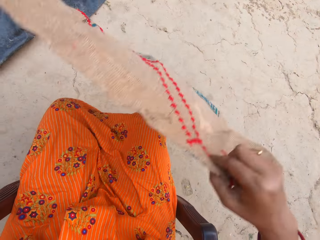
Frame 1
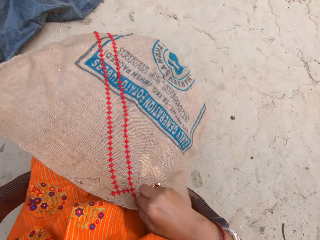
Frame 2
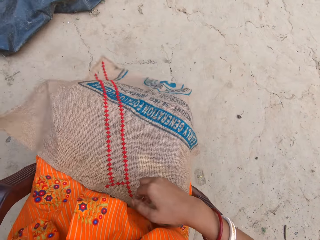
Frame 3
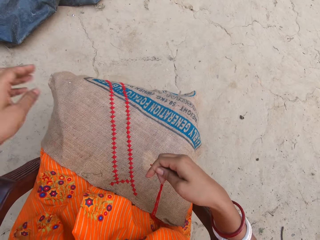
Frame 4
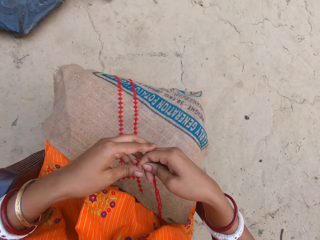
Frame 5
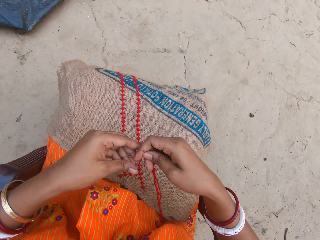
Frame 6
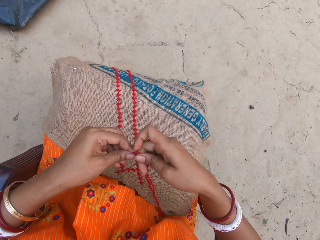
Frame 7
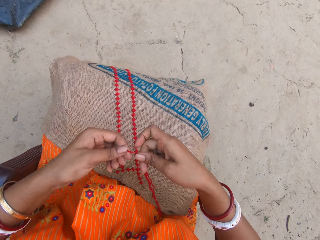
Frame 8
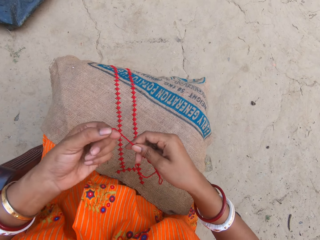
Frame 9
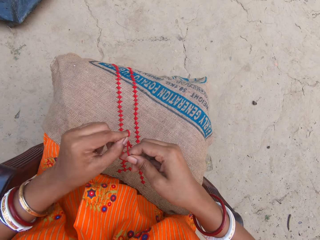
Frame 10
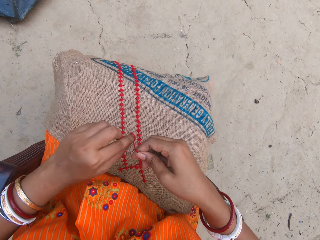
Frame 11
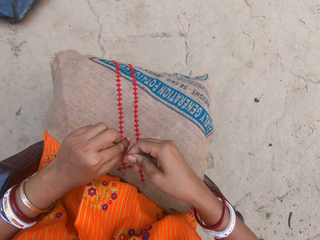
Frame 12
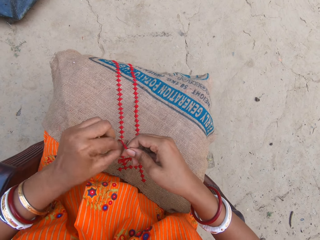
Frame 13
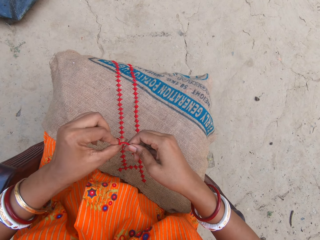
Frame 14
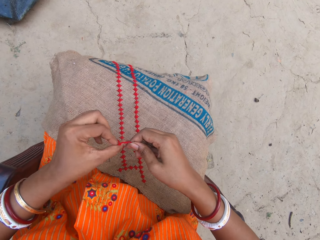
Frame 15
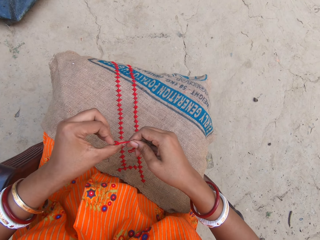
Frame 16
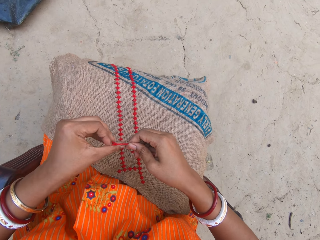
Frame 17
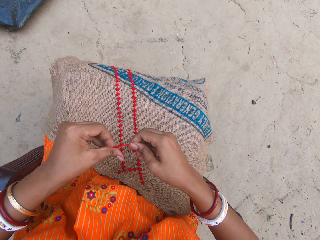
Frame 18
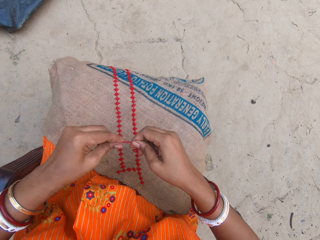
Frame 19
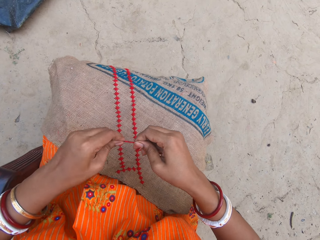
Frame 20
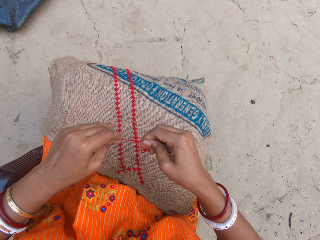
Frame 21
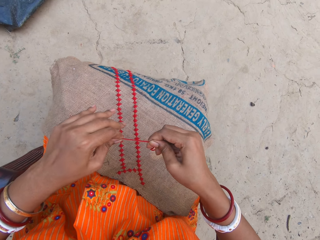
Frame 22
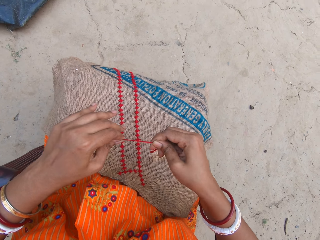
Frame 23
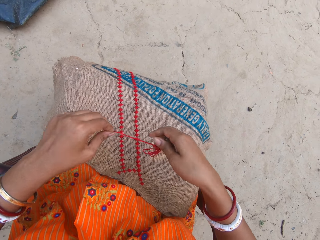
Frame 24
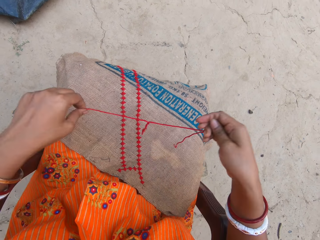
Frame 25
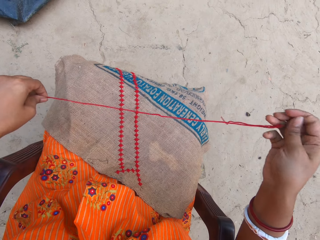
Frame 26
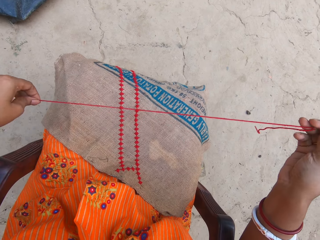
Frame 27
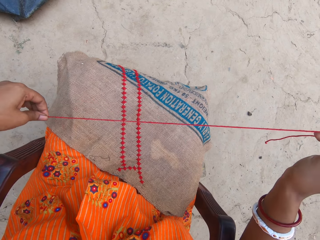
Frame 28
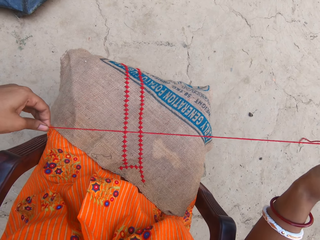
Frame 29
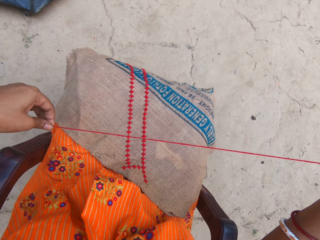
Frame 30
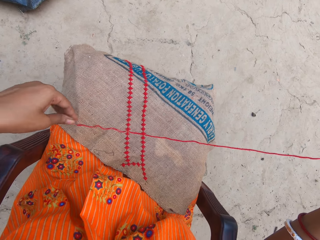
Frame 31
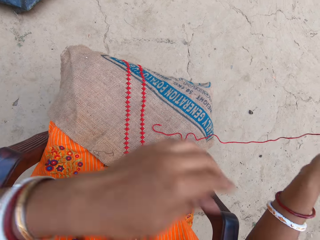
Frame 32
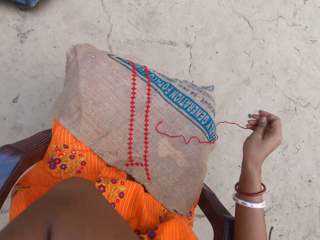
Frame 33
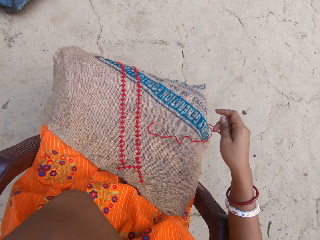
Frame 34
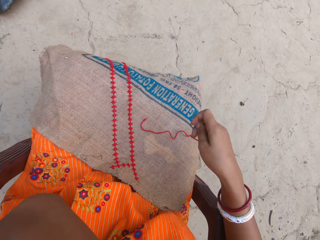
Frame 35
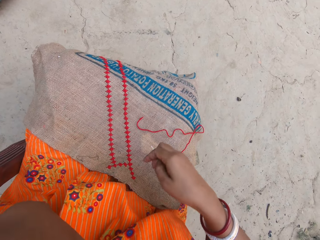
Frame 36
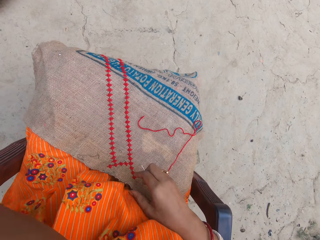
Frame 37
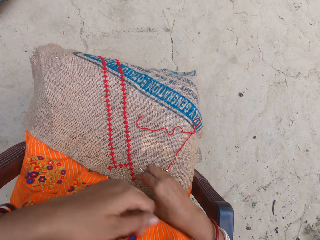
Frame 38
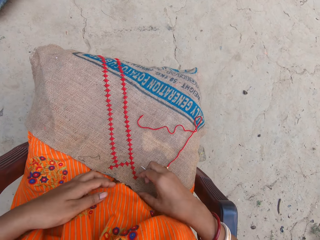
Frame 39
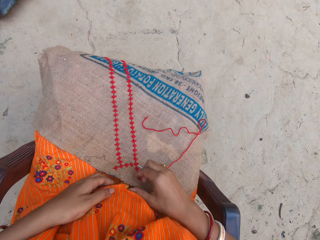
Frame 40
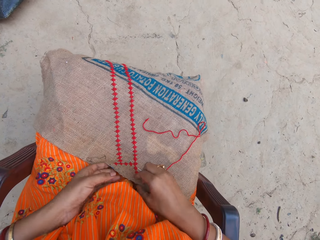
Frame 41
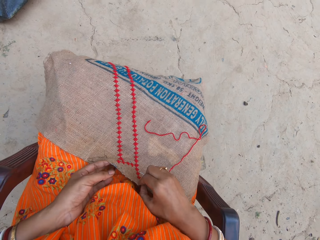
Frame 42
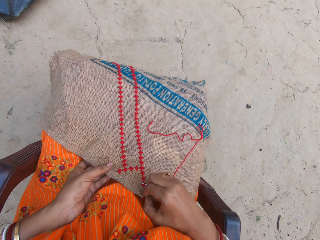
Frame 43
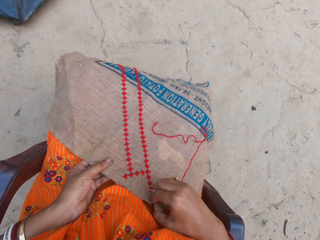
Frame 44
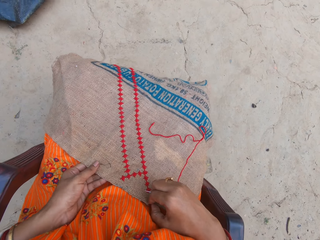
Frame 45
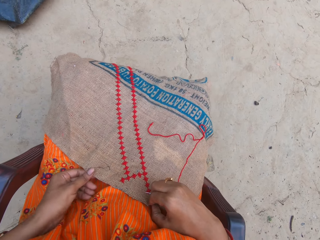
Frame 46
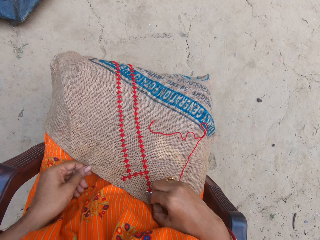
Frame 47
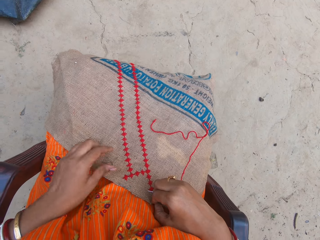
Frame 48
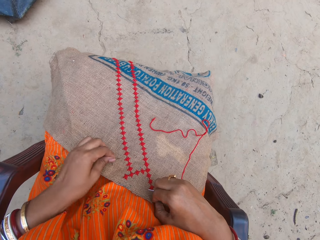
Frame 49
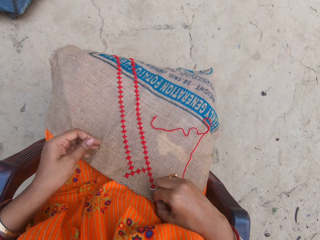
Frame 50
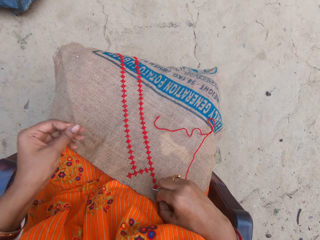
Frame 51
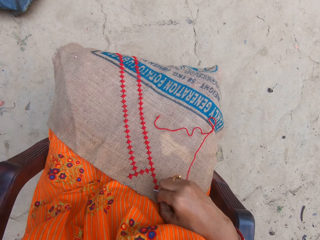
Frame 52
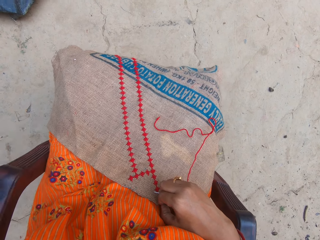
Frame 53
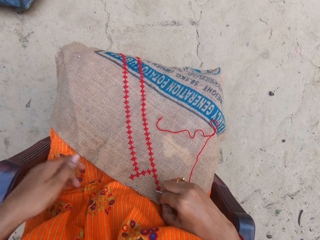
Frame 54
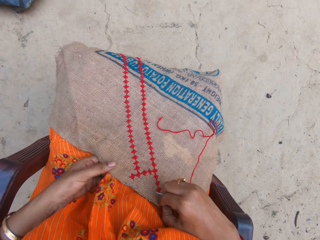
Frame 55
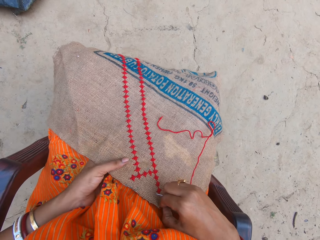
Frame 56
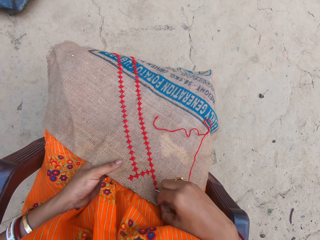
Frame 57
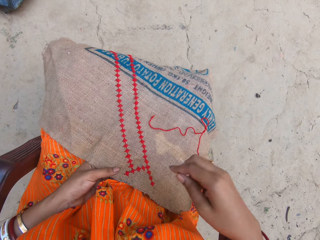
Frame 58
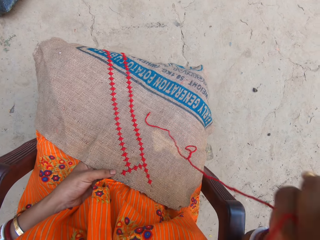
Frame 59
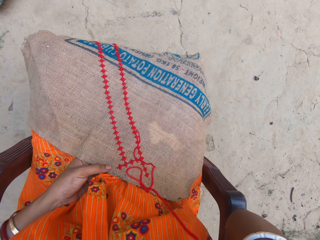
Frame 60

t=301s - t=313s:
The camera wearer holds the cotton thread with her hands. She touches the thread. She ties the cotton thread with her left hand. She touches her face with her left hand. She holds the sack with her hands. She touches the fabric. She removes a piece of thread on the sack with her left hand.

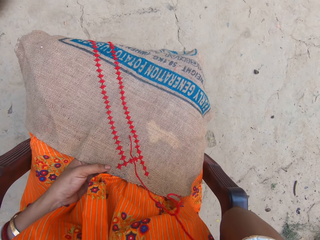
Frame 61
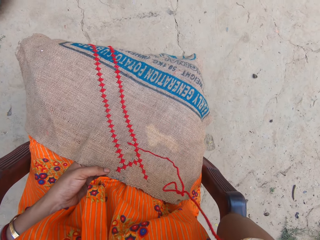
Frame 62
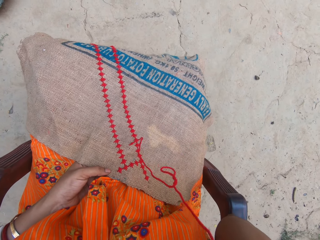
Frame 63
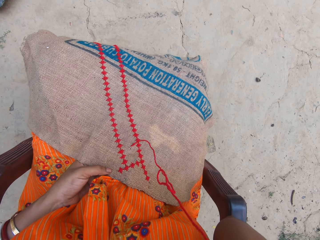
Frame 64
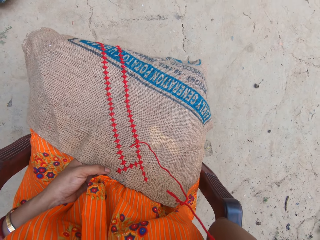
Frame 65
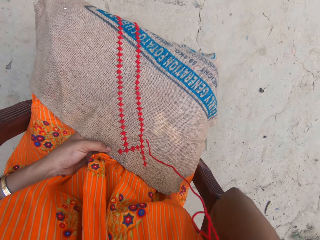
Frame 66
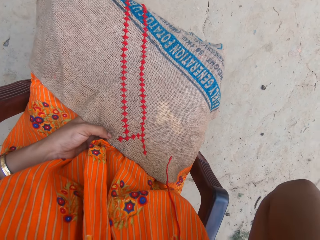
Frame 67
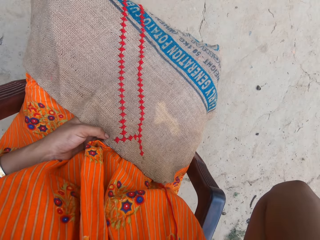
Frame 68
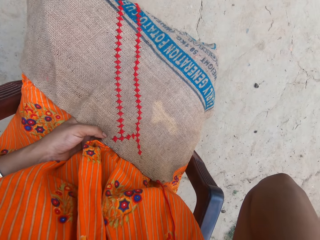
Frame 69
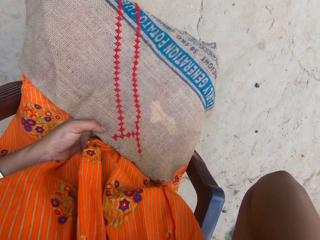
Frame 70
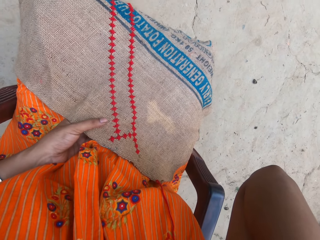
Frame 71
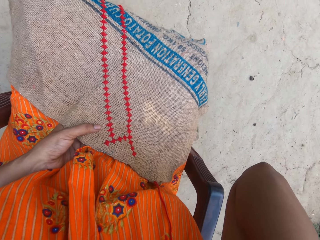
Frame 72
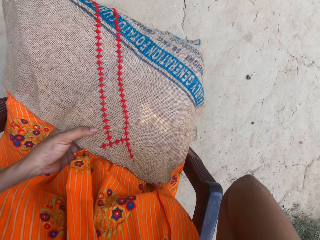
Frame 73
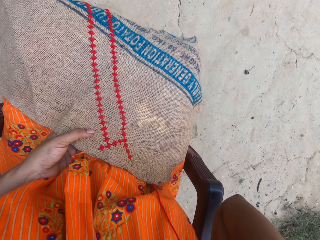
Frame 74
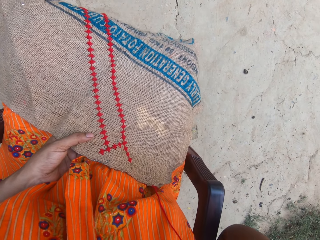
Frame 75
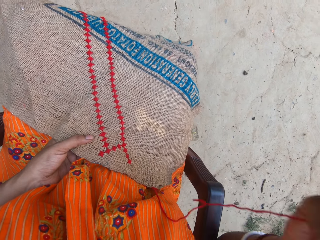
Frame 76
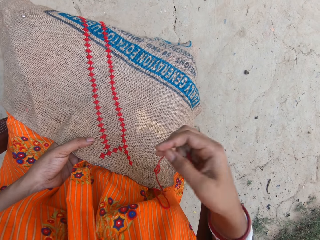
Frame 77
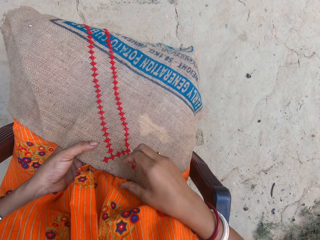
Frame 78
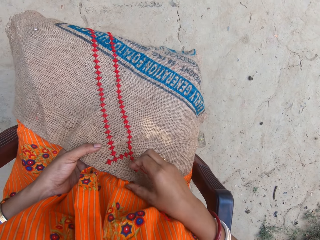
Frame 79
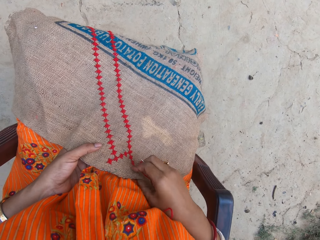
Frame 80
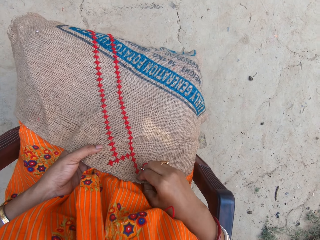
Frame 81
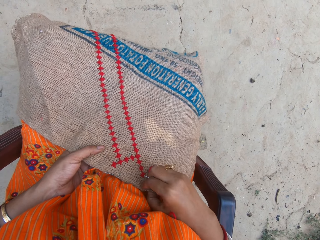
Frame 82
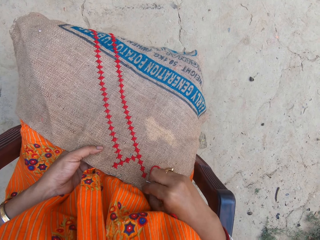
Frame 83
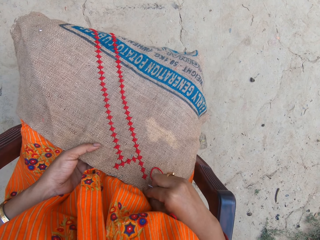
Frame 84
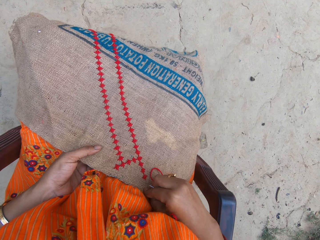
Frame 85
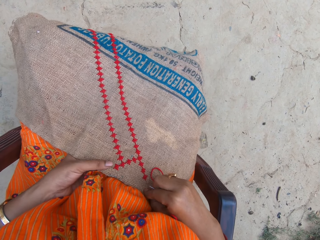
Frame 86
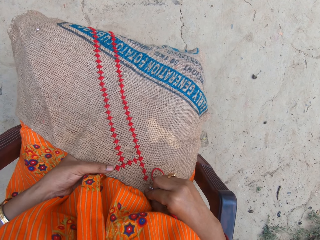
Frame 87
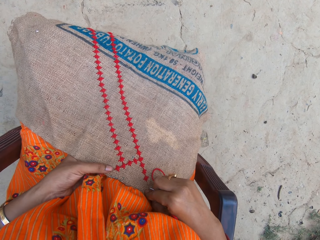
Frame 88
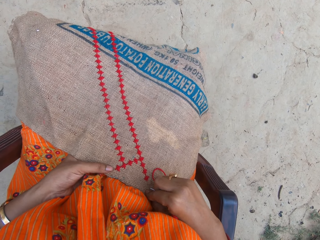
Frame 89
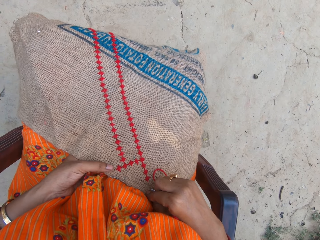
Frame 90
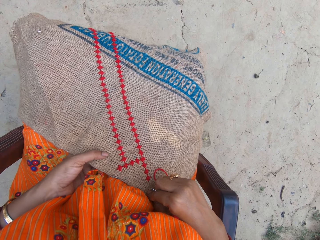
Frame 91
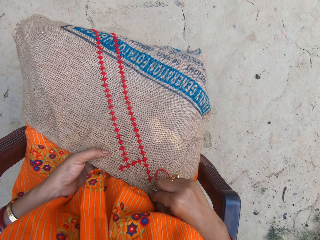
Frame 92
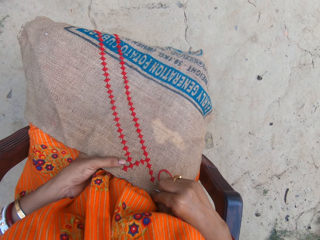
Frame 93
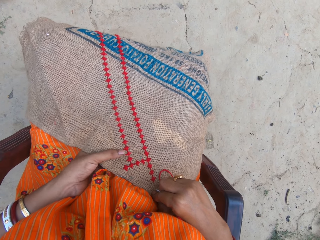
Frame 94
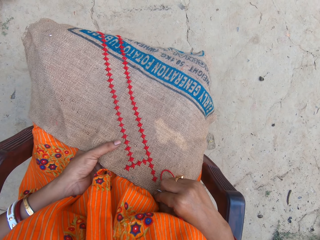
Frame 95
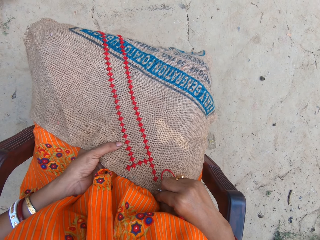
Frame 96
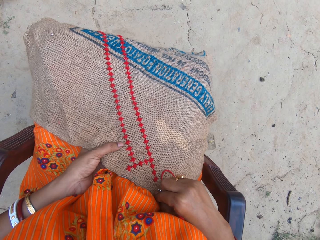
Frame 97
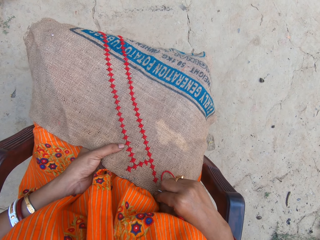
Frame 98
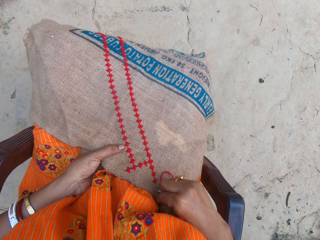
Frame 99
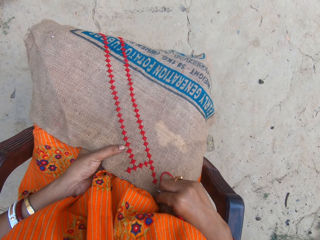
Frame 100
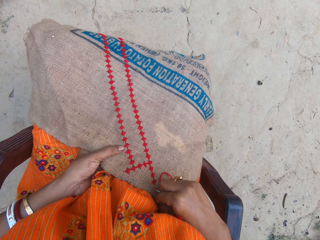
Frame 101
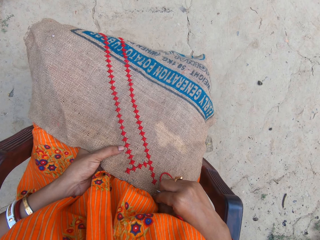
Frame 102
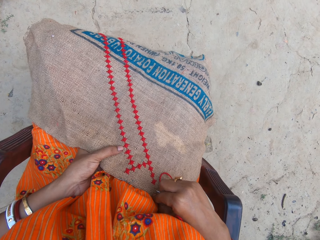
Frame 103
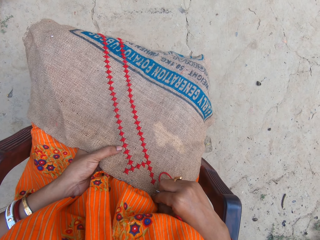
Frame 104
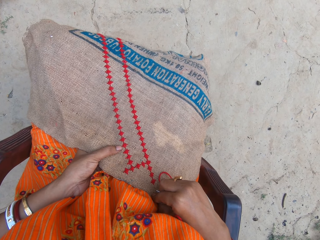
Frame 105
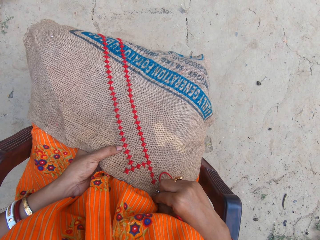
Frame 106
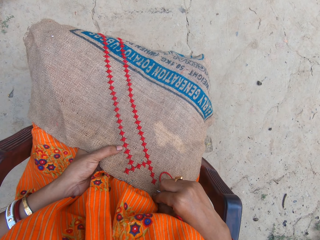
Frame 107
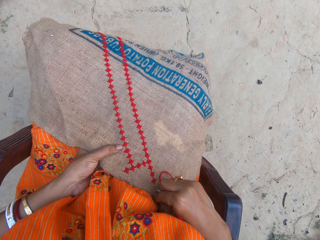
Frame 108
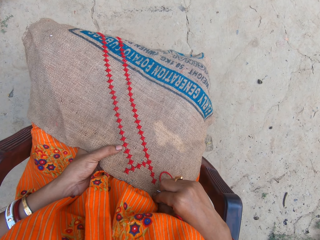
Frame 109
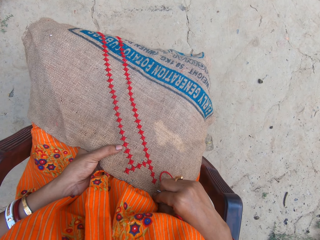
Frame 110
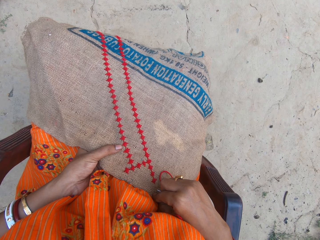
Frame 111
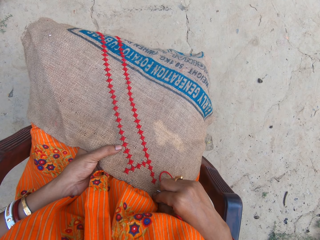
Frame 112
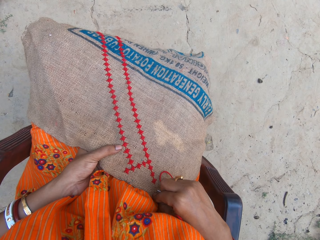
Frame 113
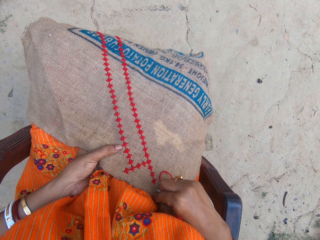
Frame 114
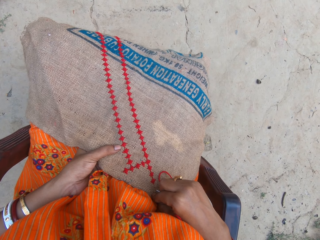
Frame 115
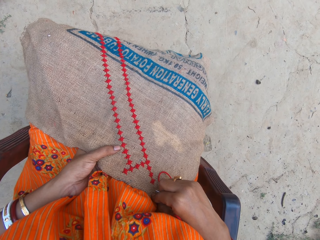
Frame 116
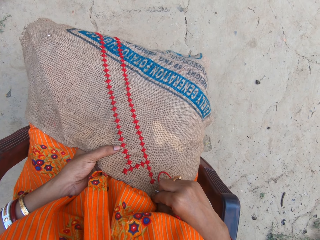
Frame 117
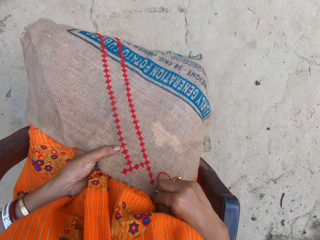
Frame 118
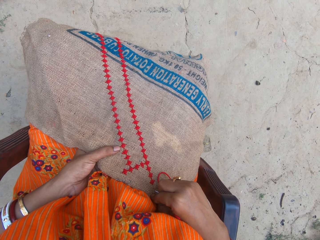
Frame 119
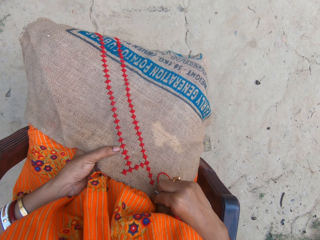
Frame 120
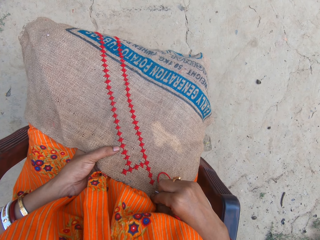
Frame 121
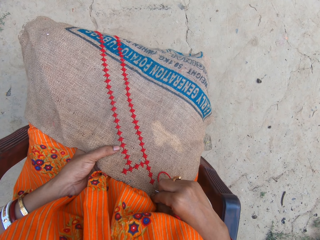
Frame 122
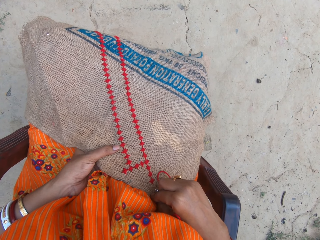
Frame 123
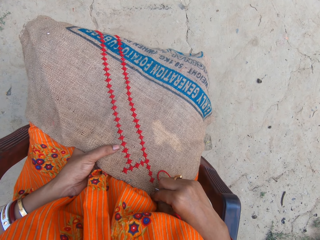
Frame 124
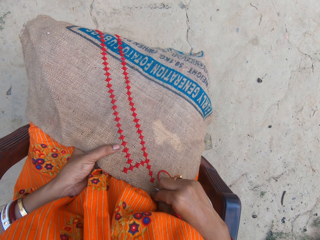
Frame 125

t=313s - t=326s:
The camera wearer touches her face with her right hand. She raises a hand. She holds the sack with her hands. She touches the fabric.
